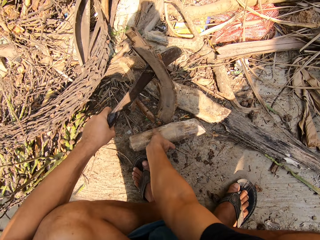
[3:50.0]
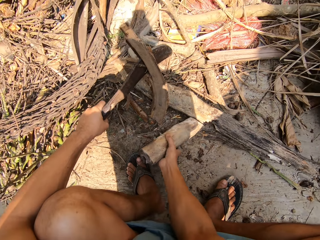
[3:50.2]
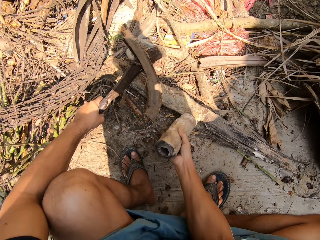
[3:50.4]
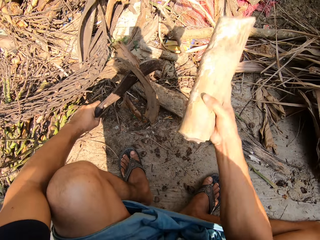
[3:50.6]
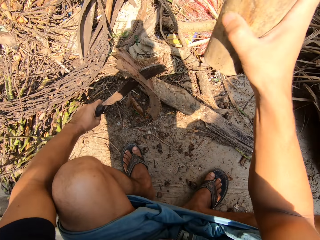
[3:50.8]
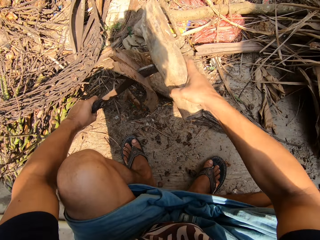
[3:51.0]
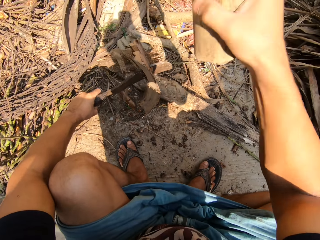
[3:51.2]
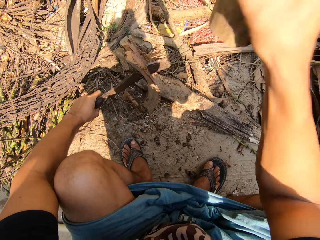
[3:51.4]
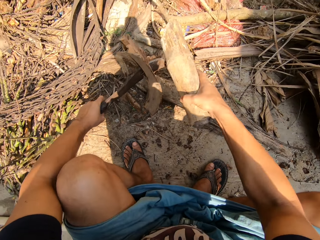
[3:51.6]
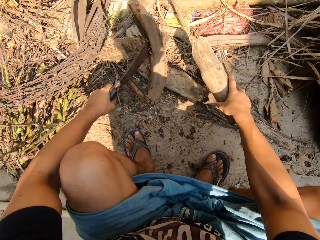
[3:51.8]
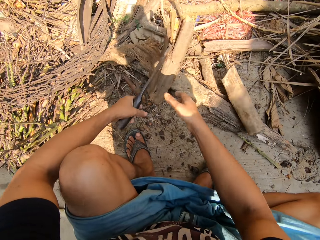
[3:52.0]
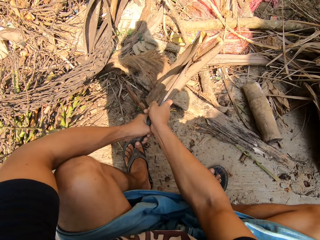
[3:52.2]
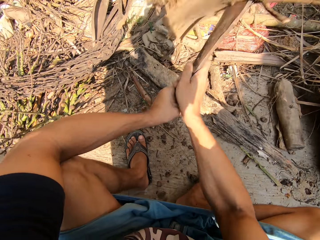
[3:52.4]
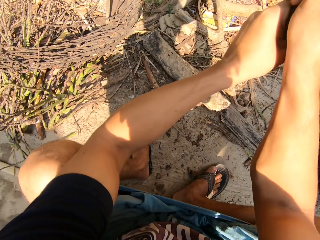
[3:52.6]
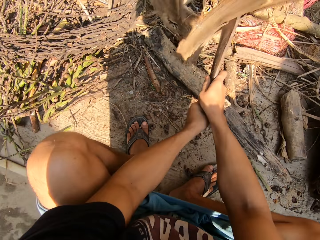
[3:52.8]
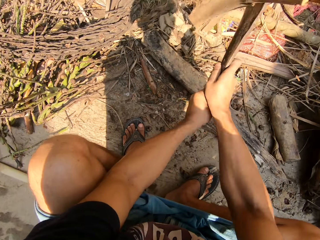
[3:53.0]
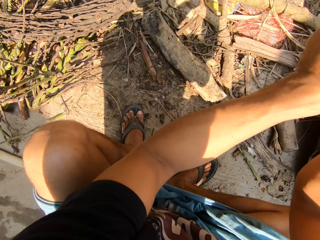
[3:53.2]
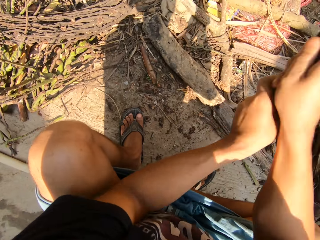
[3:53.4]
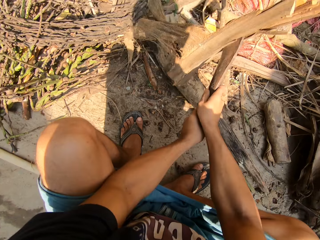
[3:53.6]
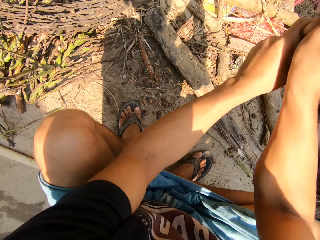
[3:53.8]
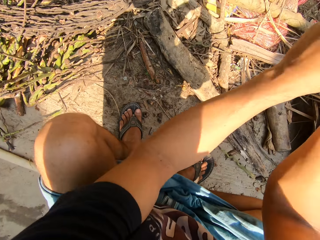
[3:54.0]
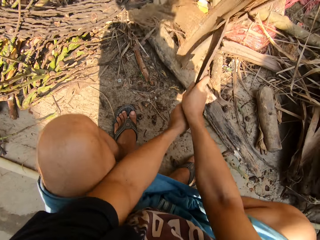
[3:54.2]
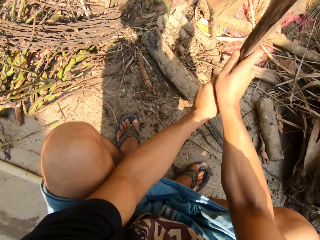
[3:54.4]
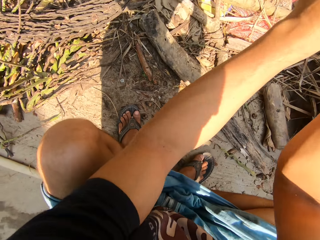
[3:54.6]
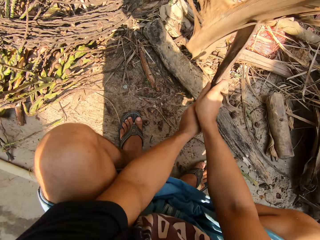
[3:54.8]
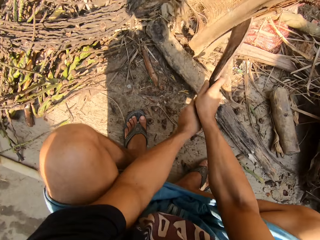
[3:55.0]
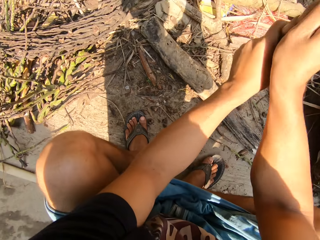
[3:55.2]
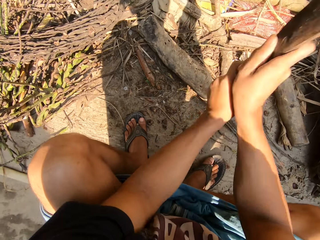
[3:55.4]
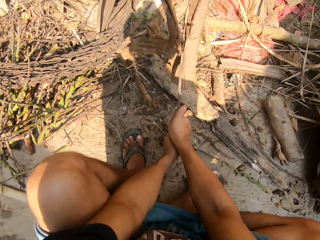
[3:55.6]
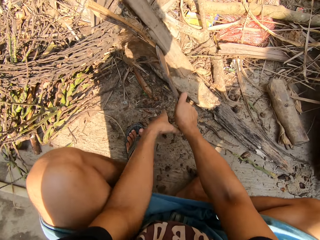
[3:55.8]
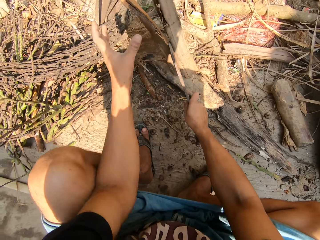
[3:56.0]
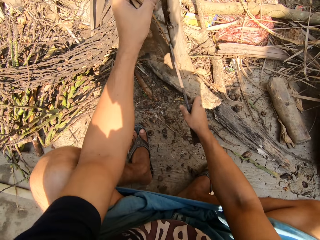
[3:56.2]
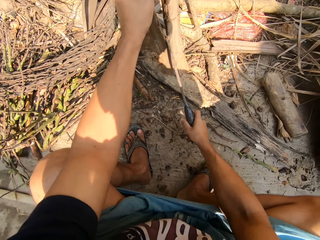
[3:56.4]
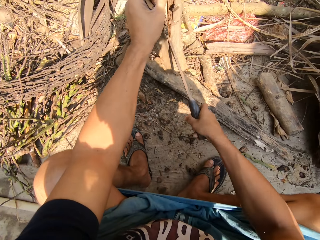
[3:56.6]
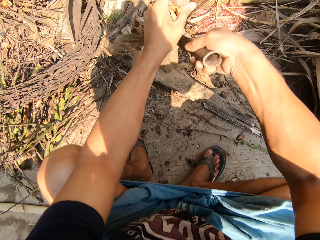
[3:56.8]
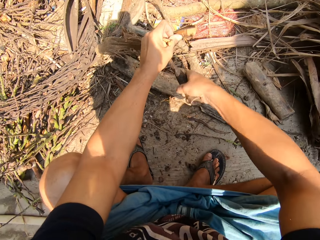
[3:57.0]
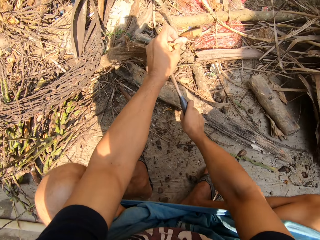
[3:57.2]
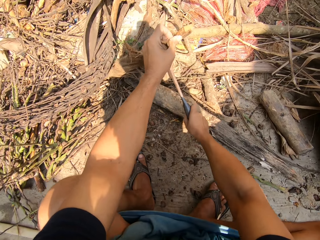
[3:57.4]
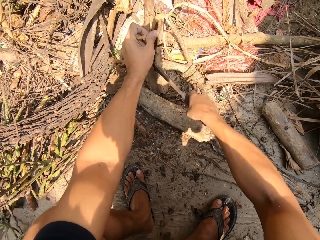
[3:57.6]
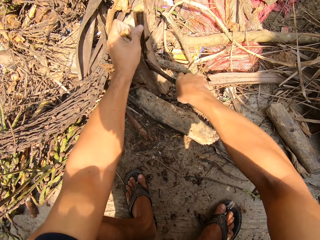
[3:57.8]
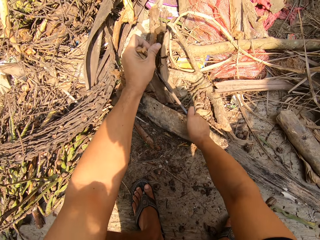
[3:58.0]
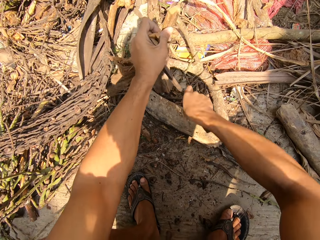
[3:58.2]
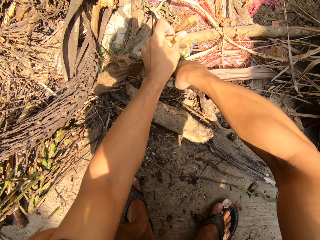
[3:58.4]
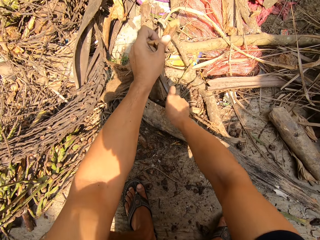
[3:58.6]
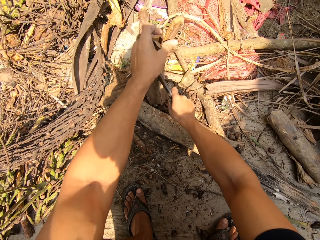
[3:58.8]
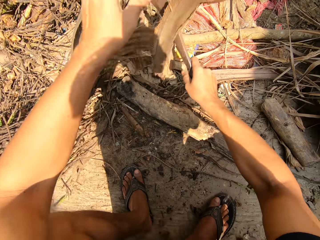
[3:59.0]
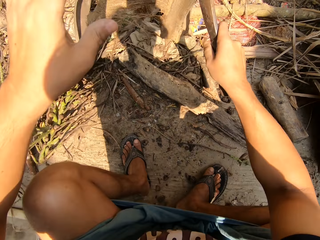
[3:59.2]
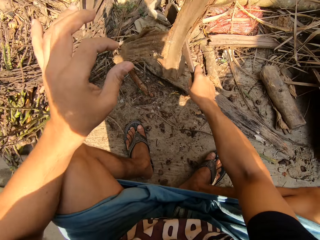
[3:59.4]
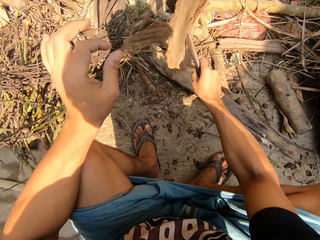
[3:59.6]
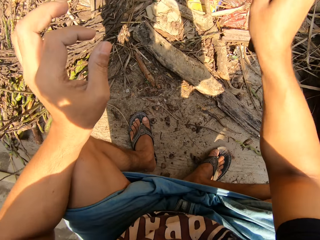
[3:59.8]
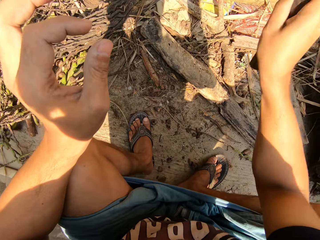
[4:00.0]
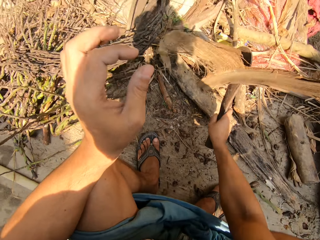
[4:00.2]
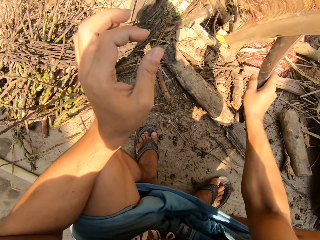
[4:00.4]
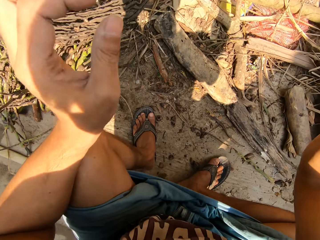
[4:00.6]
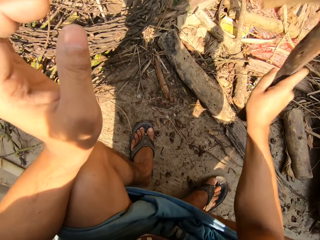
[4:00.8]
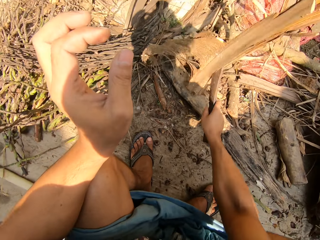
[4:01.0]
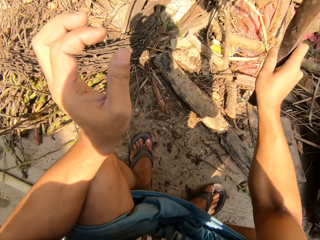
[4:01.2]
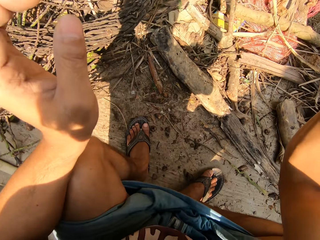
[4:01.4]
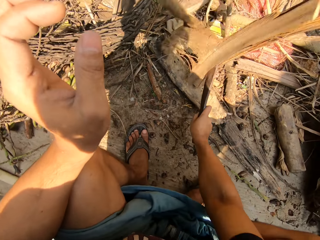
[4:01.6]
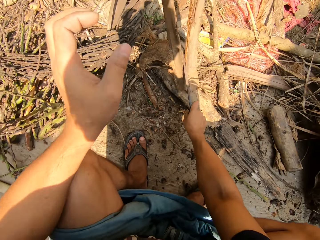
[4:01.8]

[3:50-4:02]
The camera wearer hits the cutlass between the dry plant against the floor with both hands. He bangs the leaf sheath on the wood log. He hits the cutlass between the dry plant against the floor with his right hand.

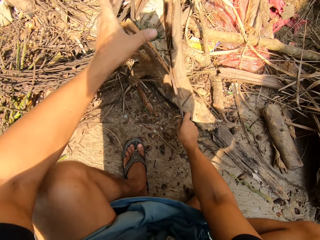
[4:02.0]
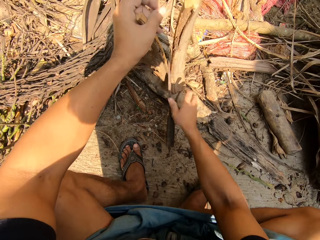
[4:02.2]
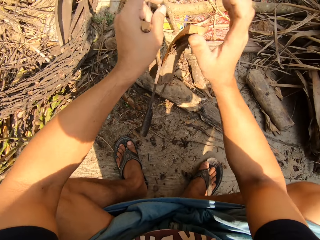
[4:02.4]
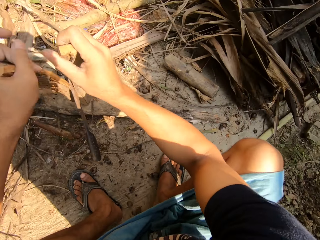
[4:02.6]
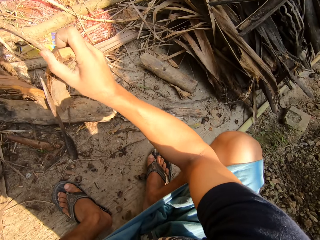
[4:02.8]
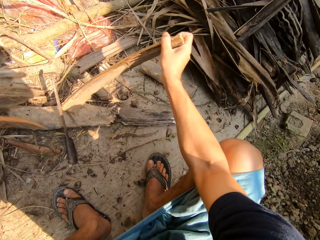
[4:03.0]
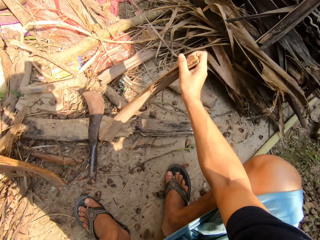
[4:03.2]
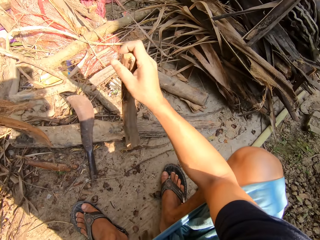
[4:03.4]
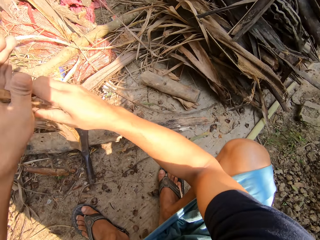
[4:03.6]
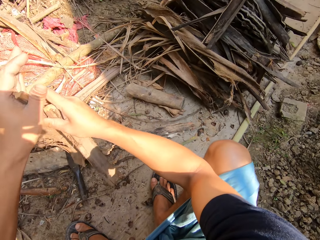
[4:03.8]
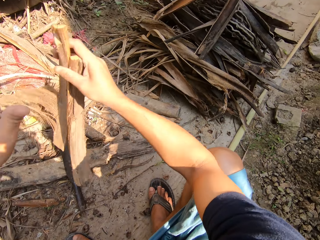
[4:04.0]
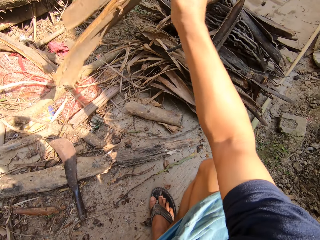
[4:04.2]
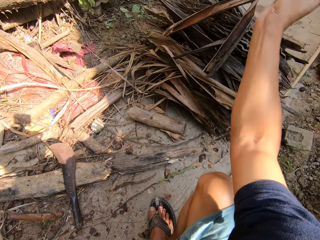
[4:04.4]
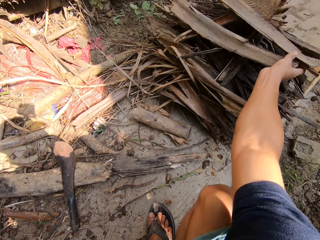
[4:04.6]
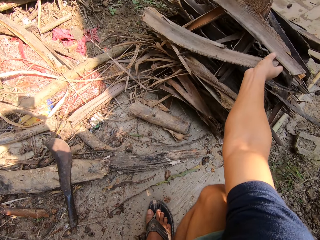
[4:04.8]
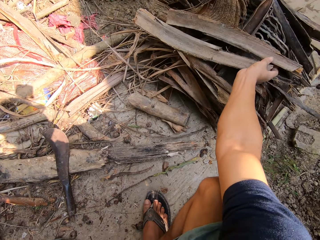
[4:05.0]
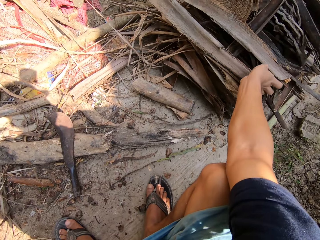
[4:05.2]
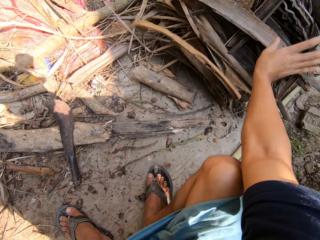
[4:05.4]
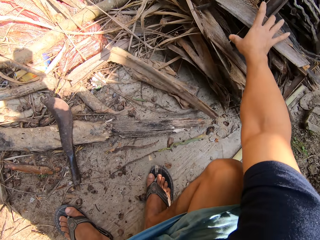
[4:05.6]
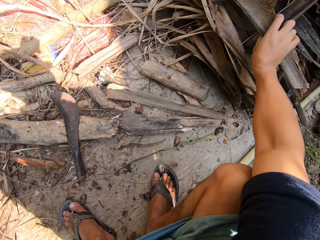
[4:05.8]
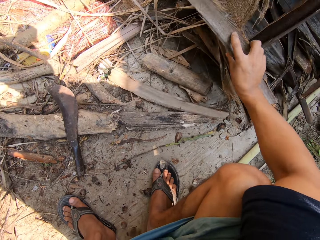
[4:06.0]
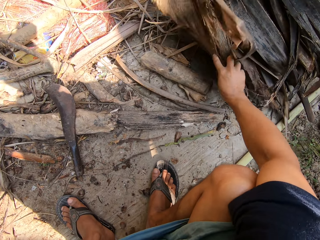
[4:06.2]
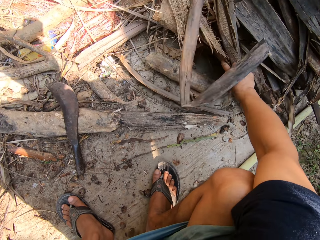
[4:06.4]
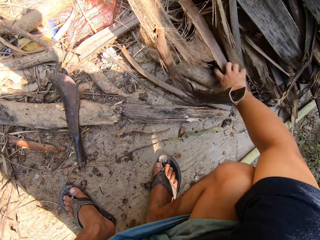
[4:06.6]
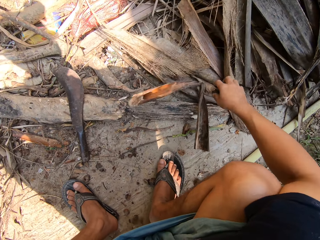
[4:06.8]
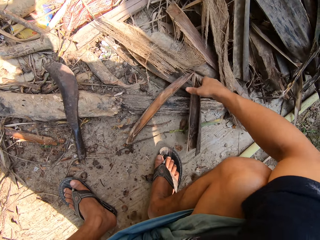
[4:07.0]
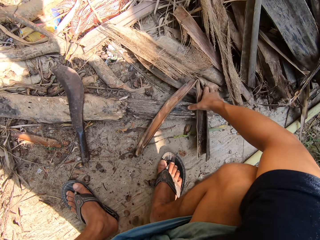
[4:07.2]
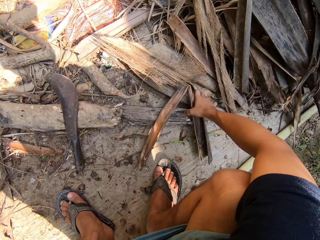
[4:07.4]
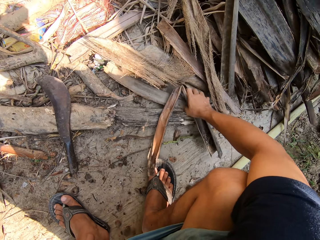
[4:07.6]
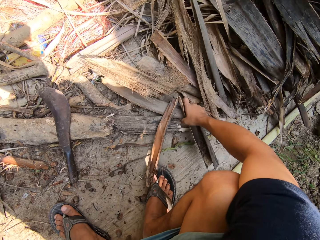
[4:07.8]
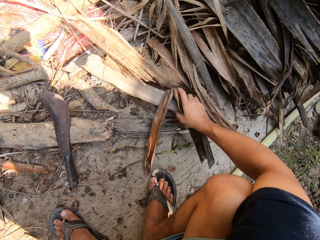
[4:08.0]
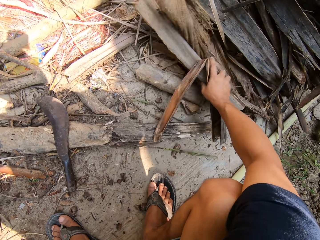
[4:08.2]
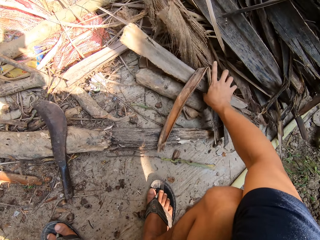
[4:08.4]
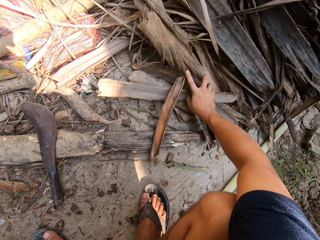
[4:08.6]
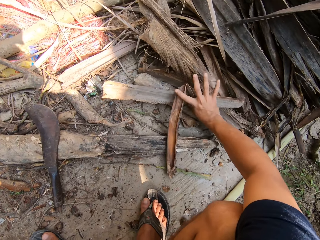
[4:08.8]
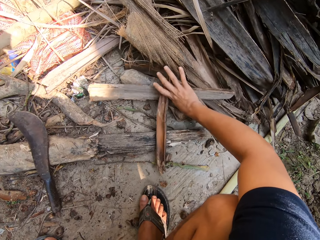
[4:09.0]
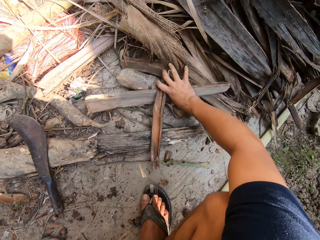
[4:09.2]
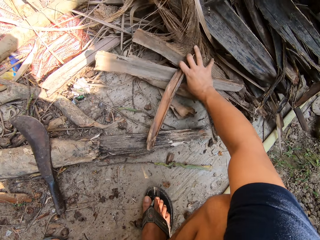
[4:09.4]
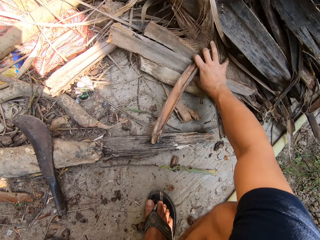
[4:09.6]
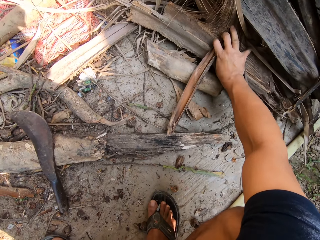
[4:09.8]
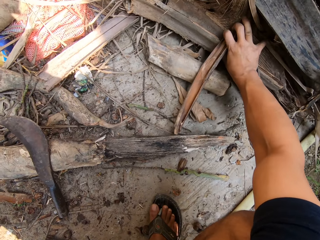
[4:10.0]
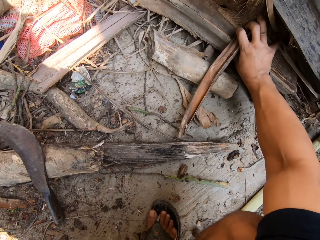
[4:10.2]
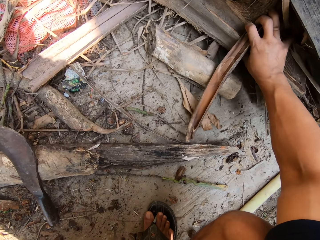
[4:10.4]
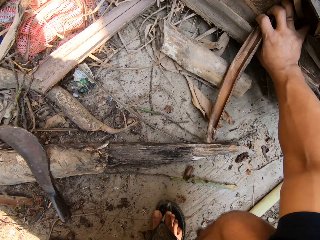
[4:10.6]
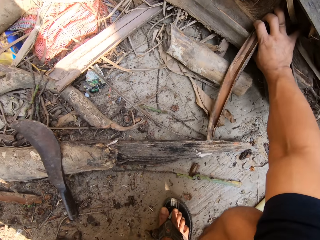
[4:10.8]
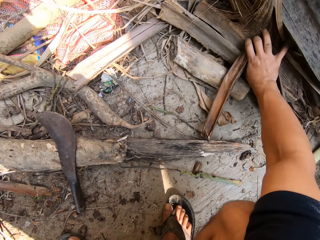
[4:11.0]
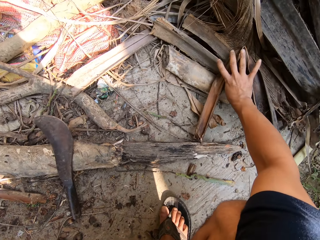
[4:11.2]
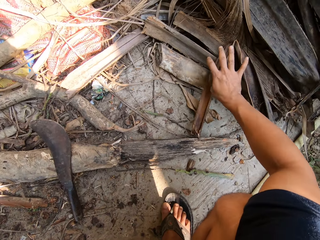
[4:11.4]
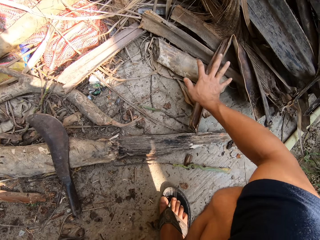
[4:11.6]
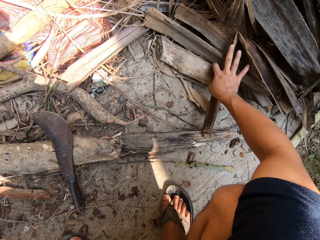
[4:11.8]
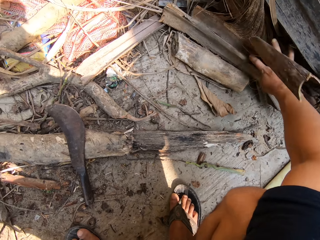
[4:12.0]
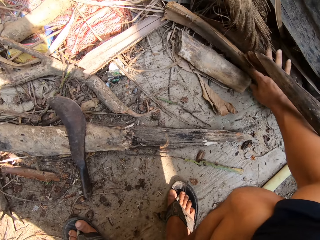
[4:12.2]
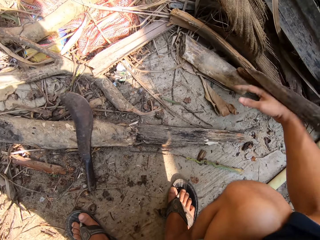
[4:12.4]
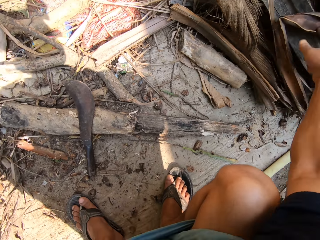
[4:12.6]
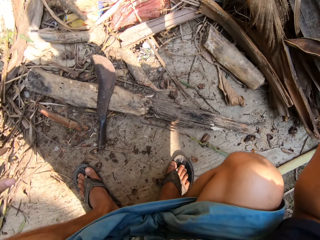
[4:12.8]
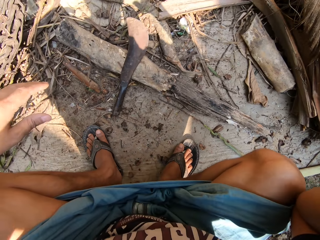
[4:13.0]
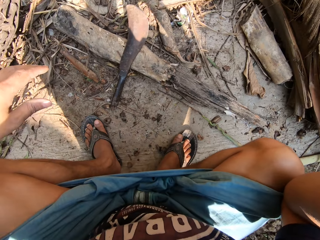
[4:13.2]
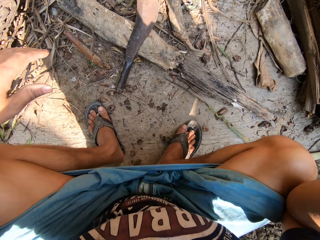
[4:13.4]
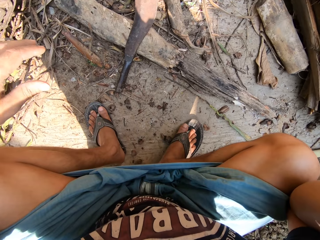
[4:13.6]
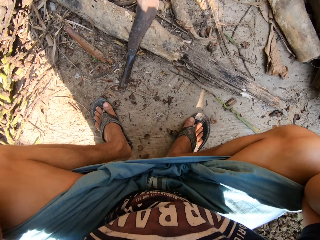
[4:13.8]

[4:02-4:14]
The camera wearer pulls apart the dried plant with both hands. He puts the dried plants in the pile of dry plants with his right hand.
